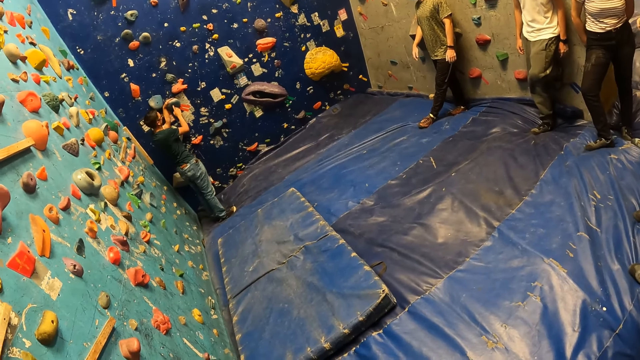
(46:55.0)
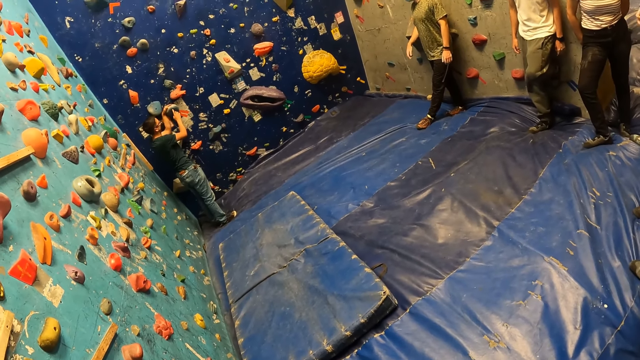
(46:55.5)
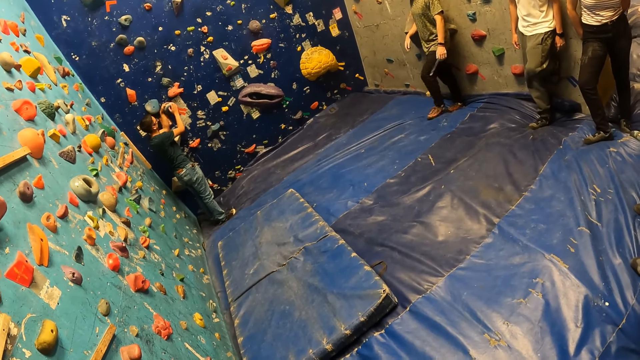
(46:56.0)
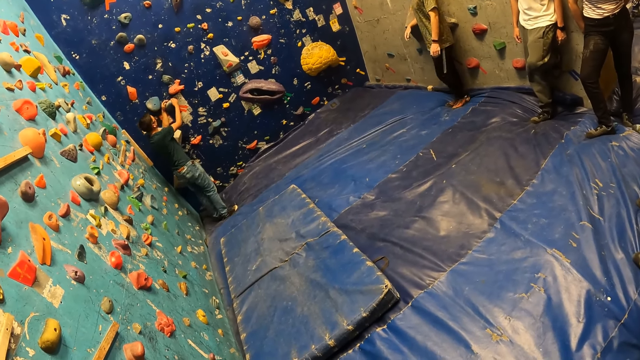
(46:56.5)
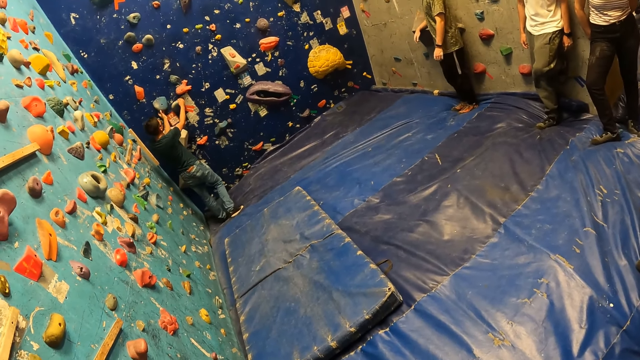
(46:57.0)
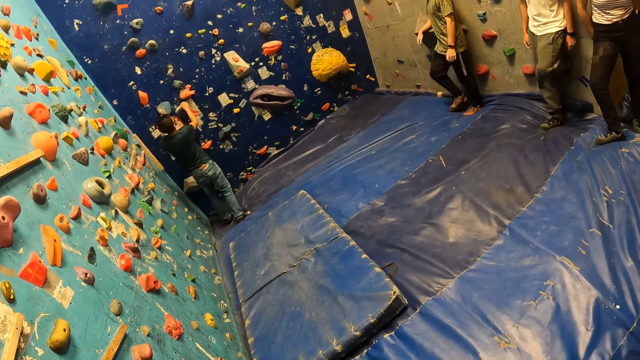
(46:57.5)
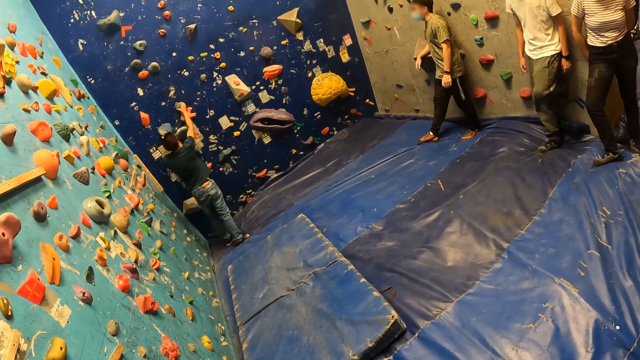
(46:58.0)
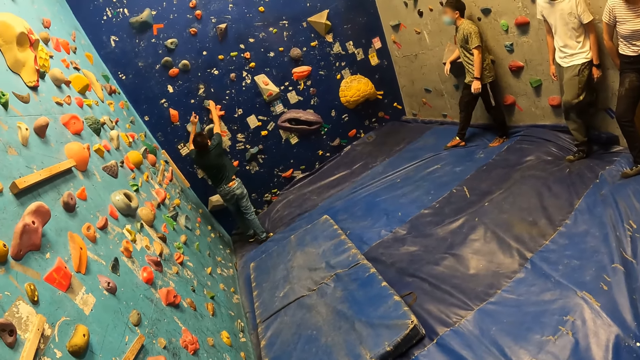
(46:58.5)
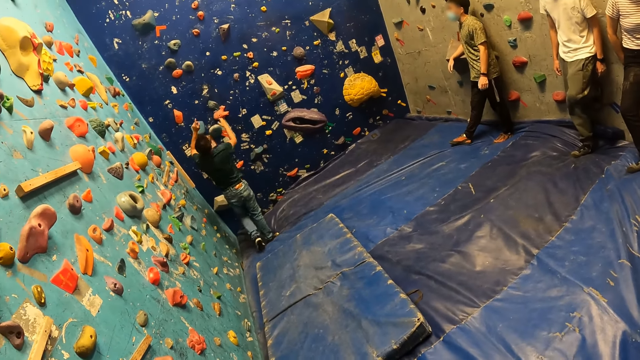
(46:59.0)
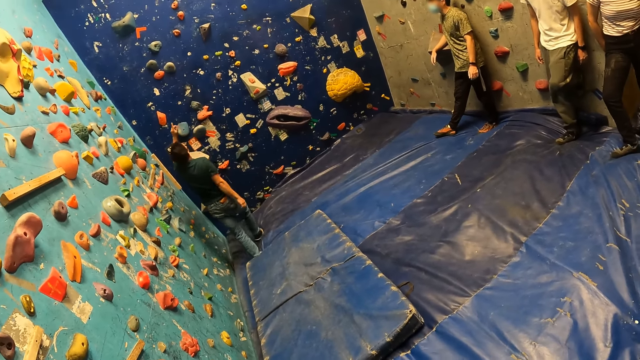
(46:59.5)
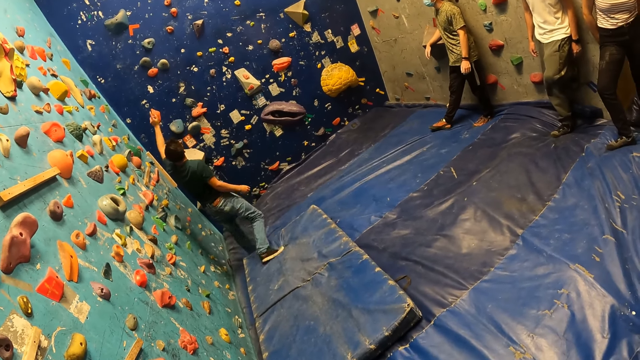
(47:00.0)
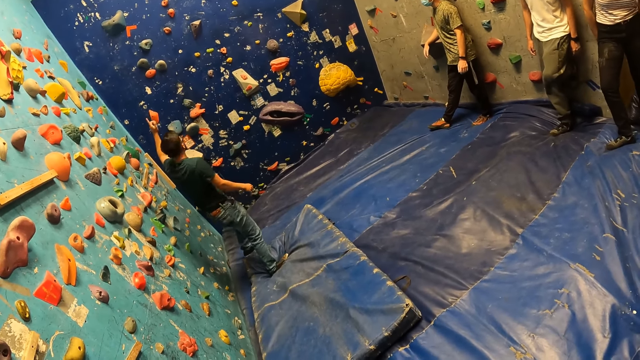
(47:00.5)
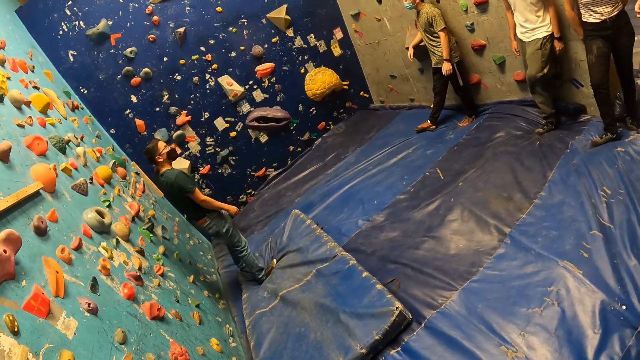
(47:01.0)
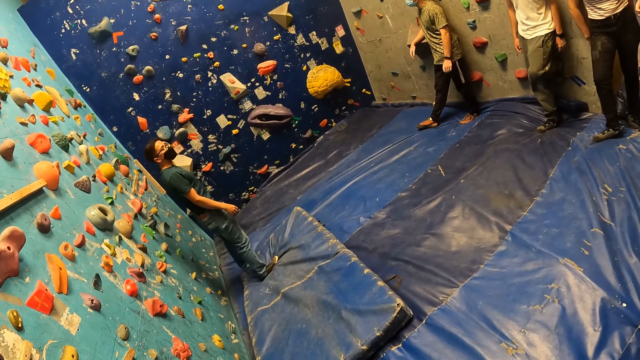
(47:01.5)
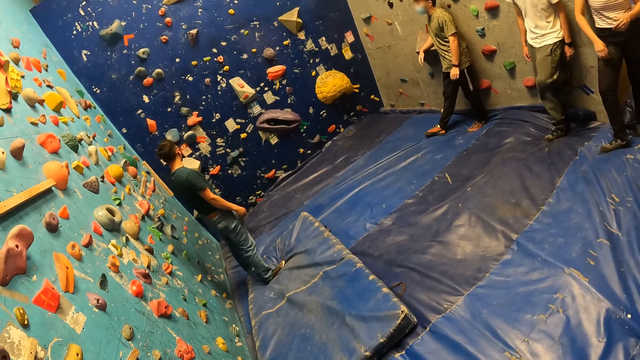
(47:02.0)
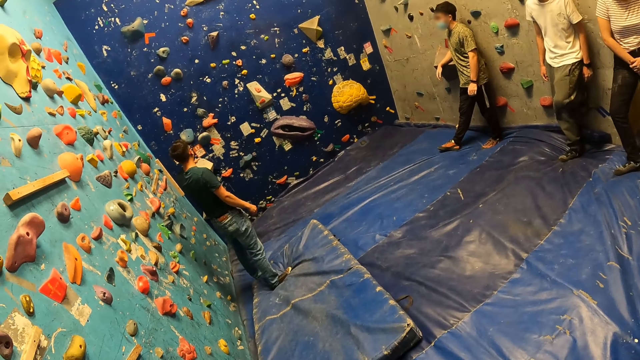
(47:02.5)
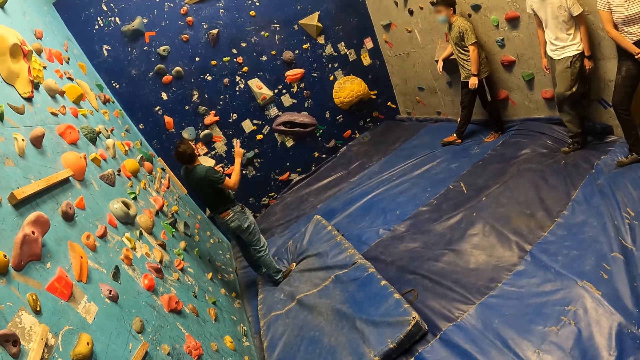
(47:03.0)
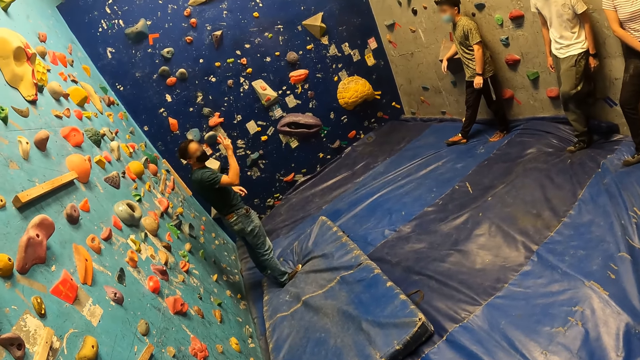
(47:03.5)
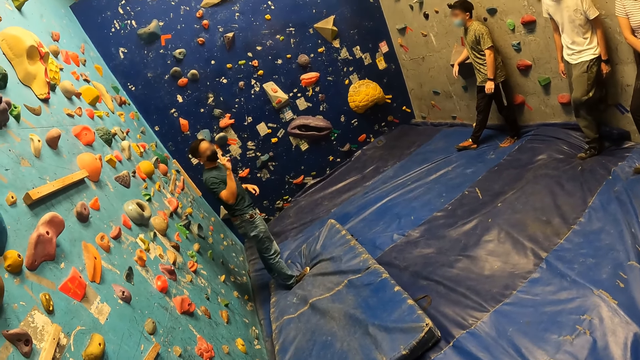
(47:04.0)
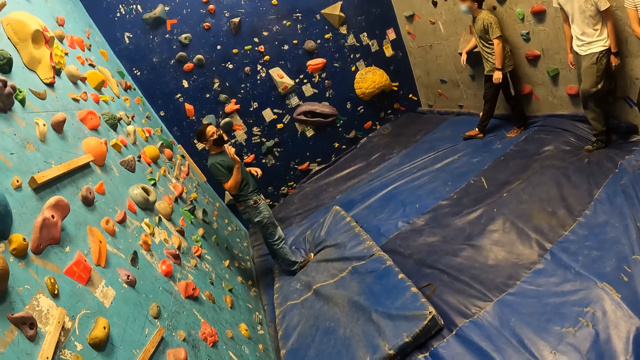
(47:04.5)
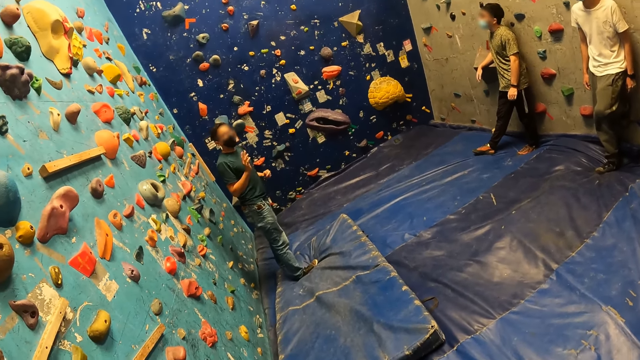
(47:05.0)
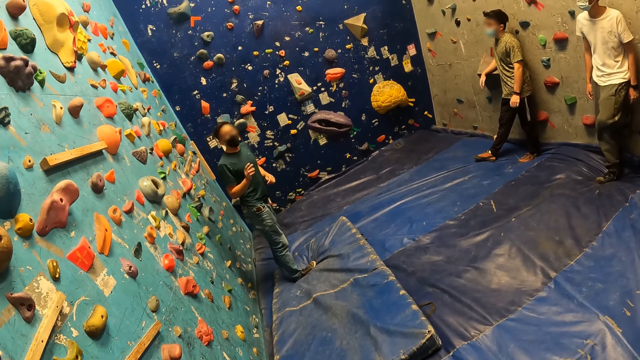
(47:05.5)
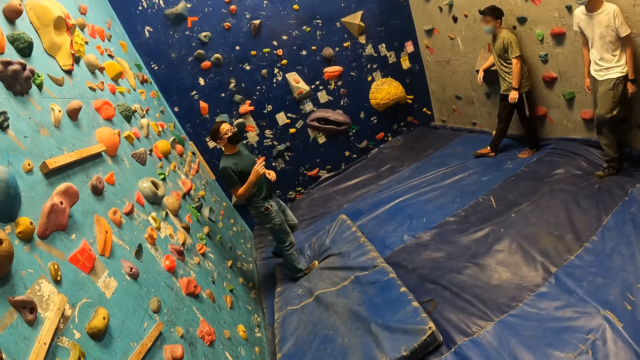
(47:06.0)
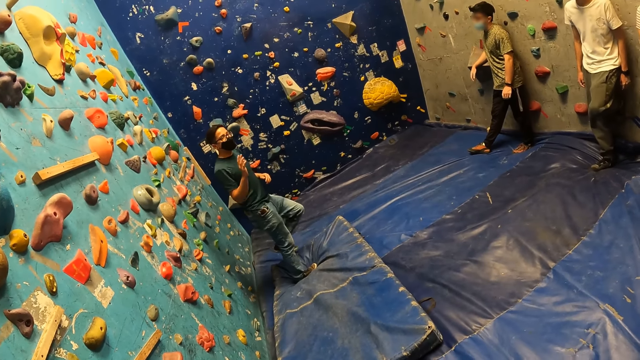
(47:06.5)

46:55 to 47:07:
The man places his hands on the grip on the wall in the bouldering room and interacts with the group of people in the bouldering room.

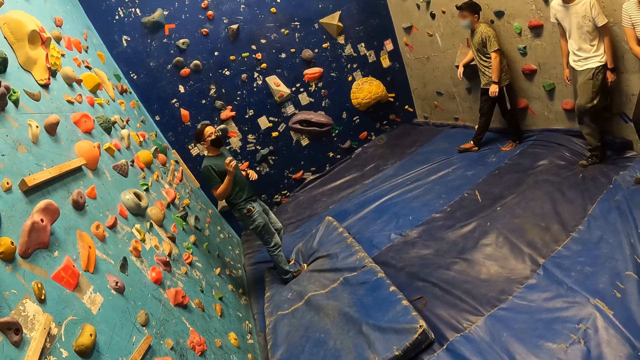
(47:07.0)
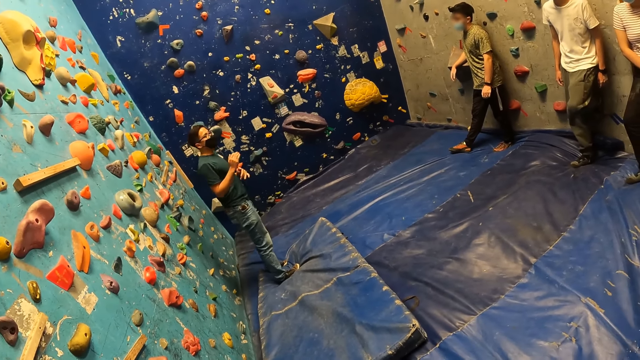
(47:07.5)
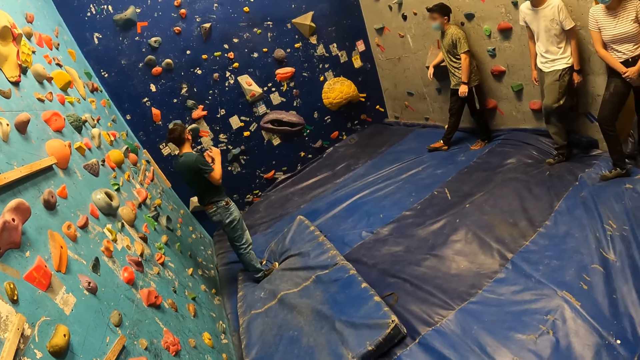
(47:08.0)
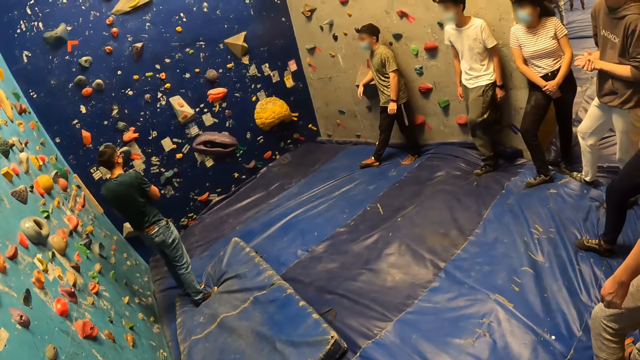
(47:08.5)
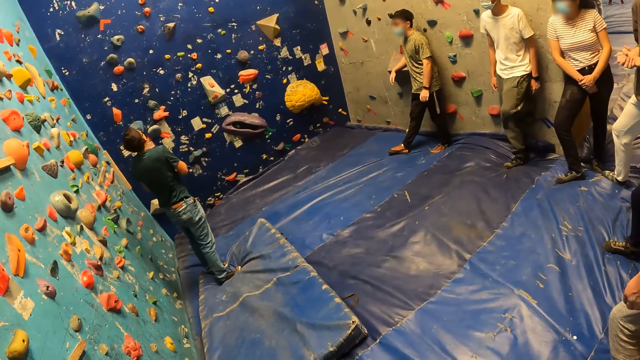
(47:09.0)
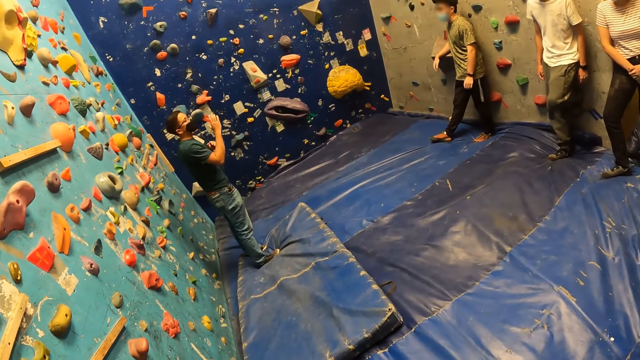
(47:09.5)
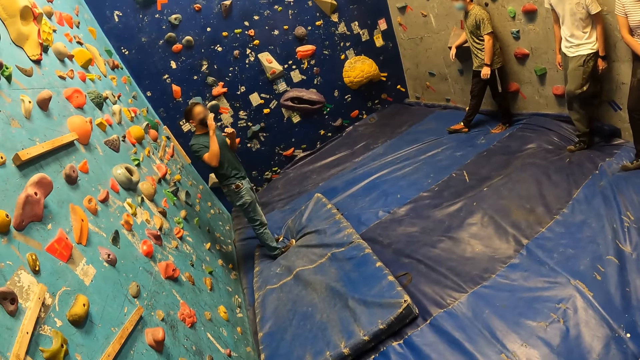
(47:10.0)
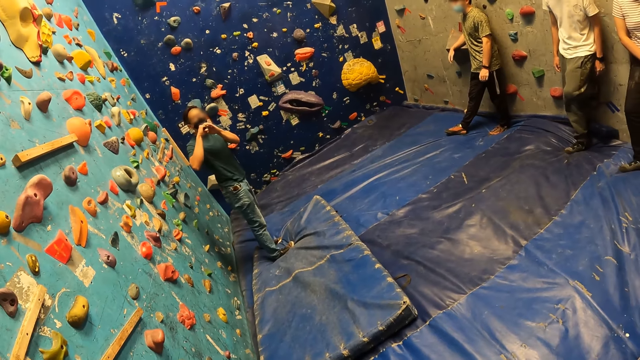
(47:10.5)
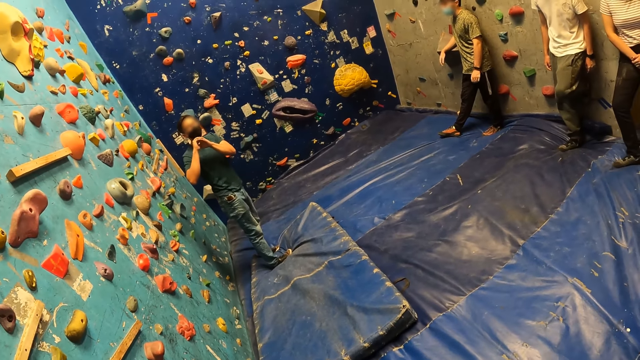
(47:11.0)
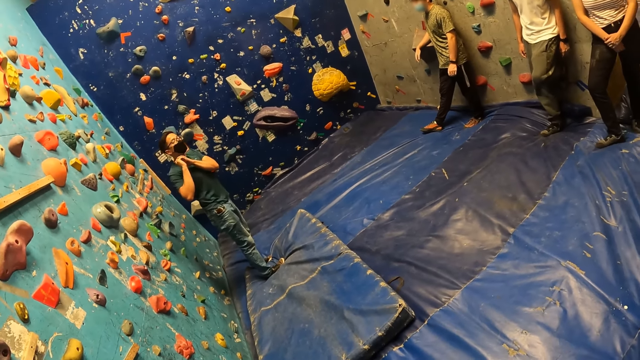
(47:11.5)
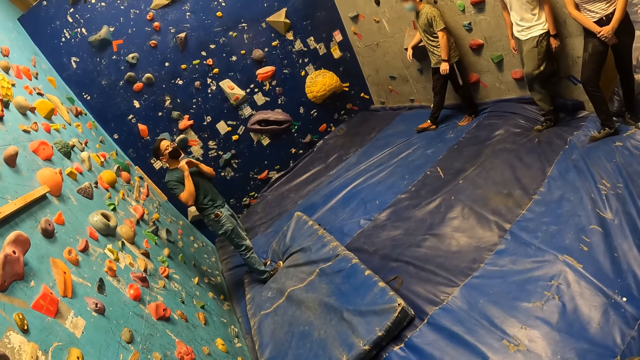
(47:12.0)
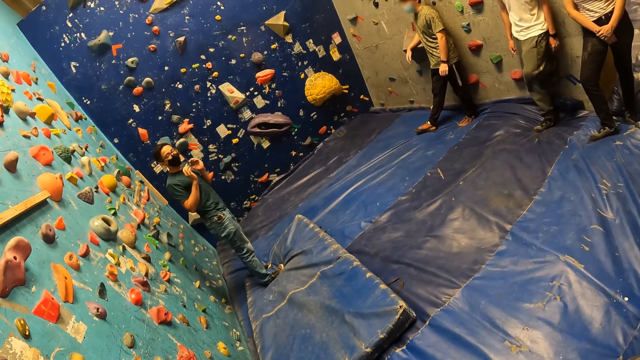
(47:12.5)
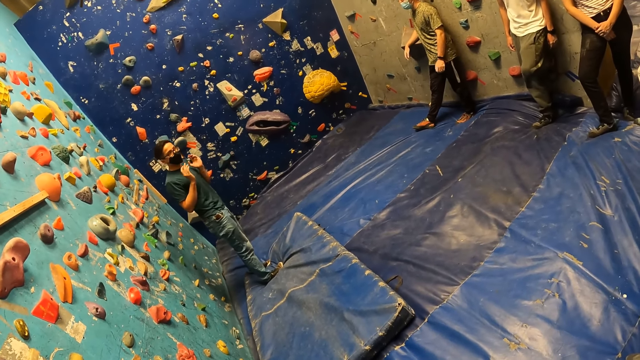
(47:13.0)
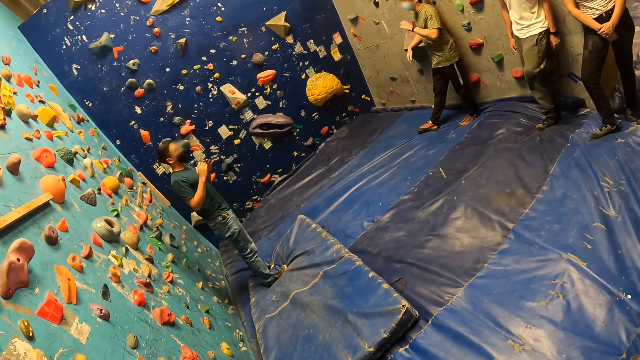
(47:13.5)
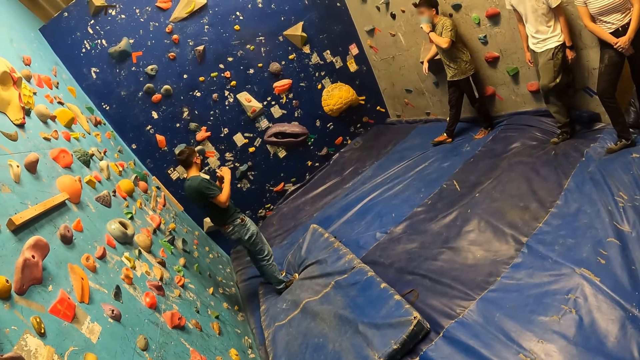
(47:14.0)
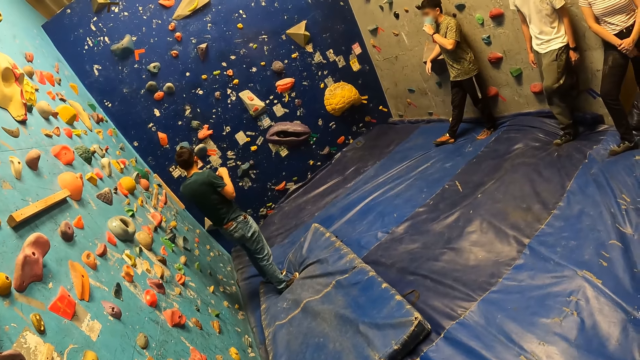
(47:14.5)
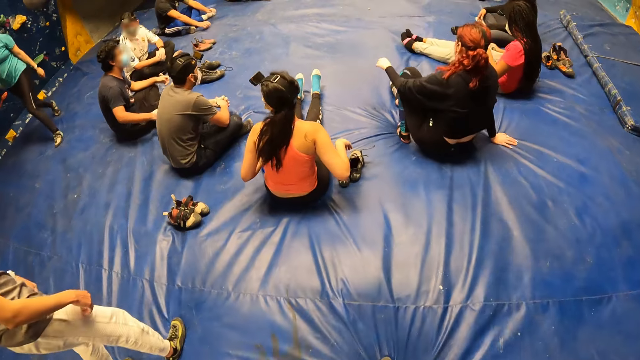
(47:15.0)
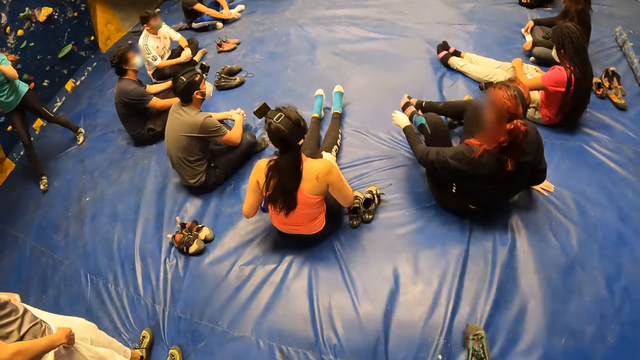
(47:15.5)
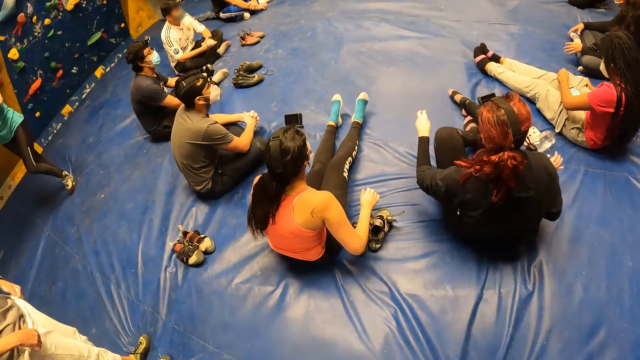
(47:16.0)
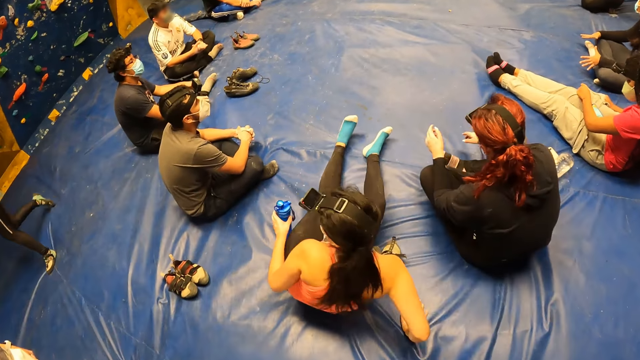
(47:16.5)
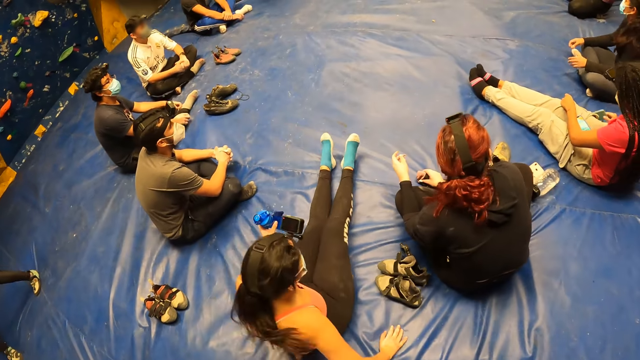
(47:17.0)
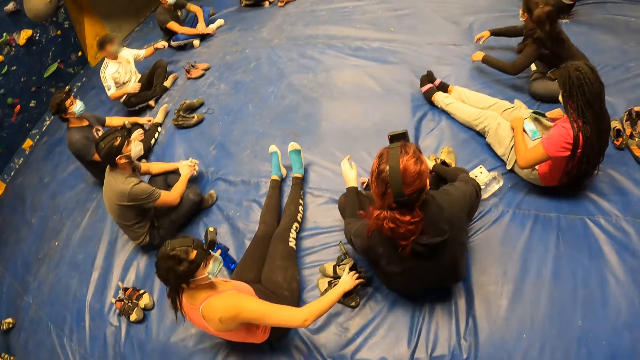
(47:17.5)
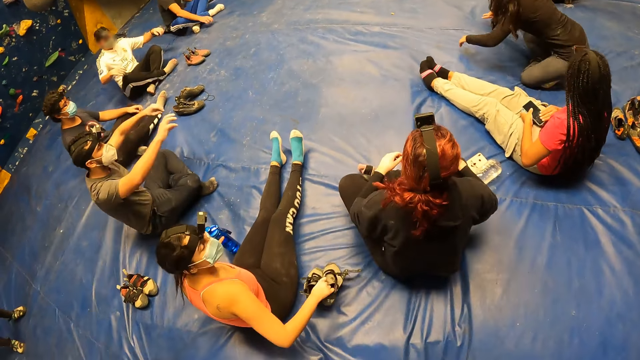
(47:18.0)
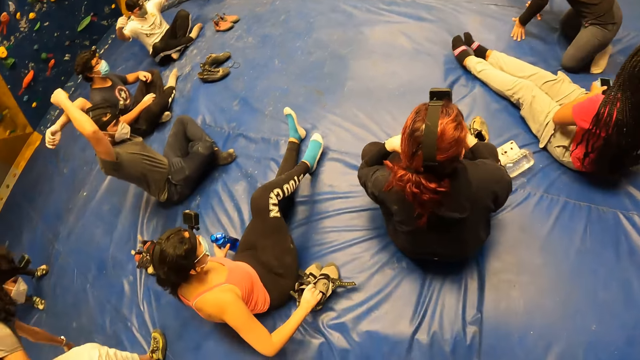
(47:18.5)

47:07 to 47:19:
The woman adjusts a pair of climbing shoes on a bouldering foam. The camera wearer sits behind another woman in the bouldering room. A person holds a bottle of water.
